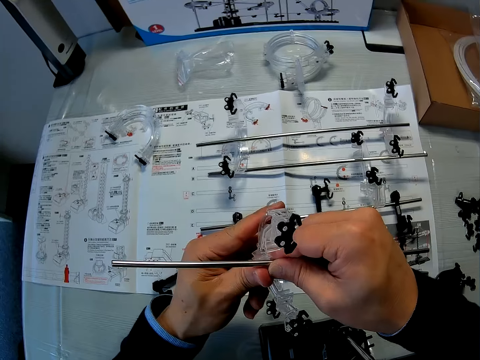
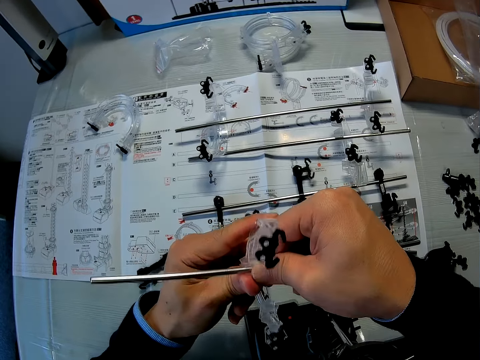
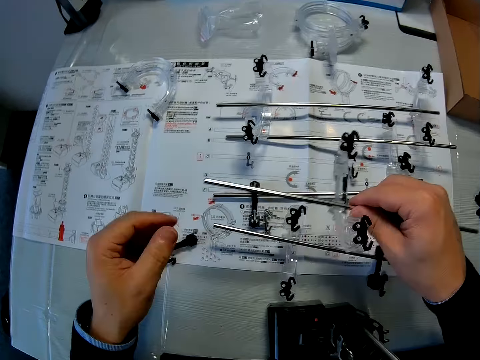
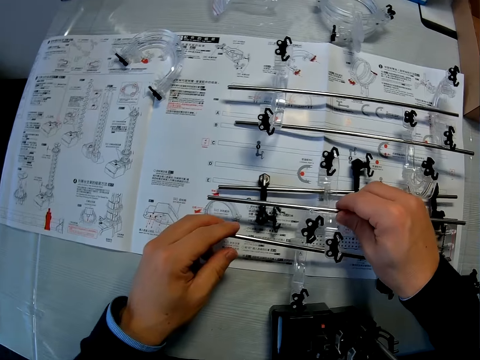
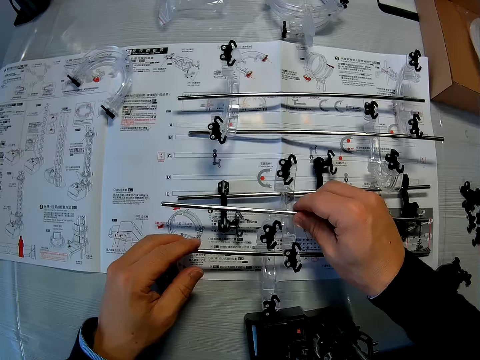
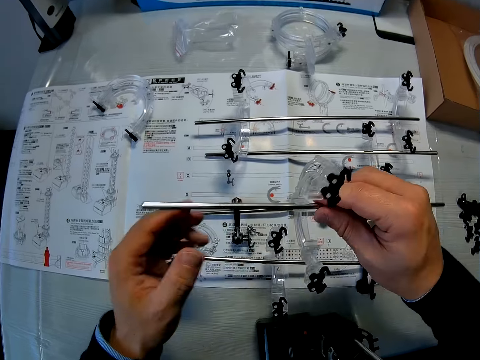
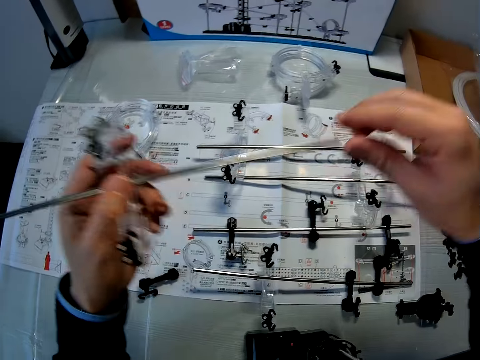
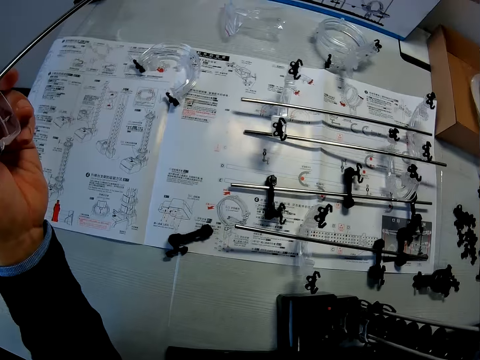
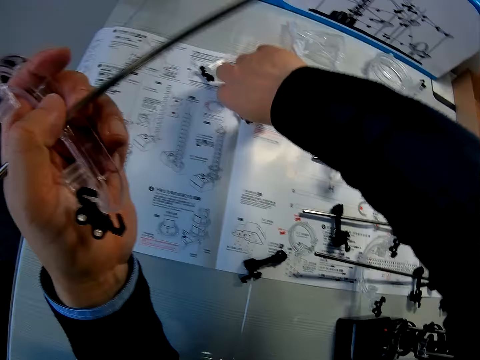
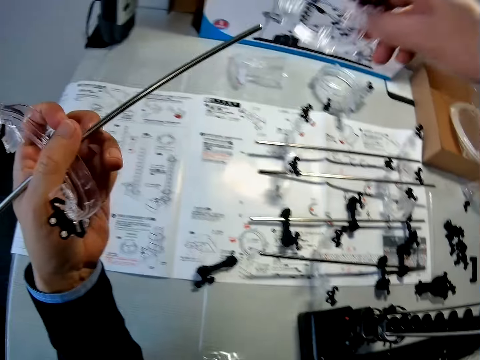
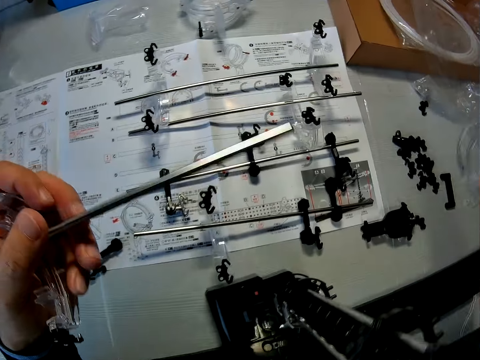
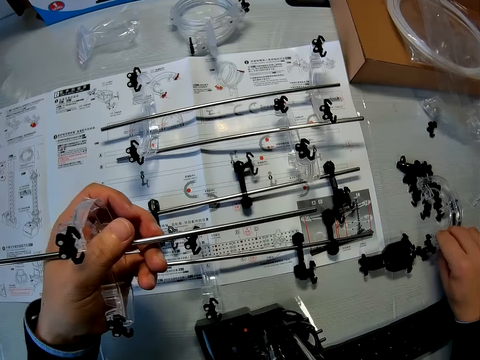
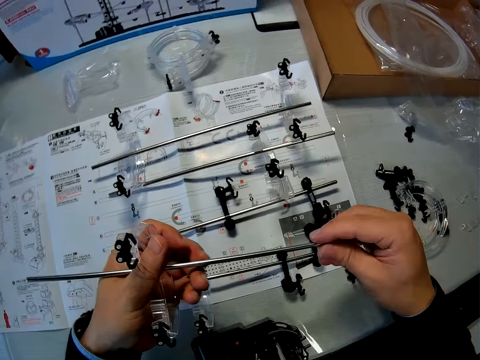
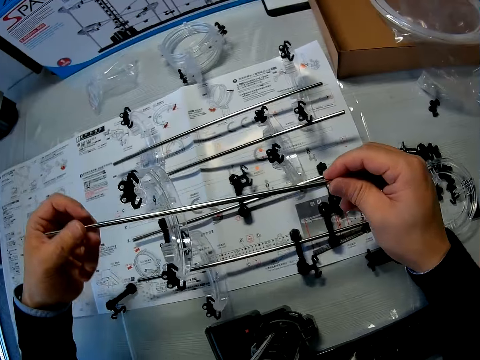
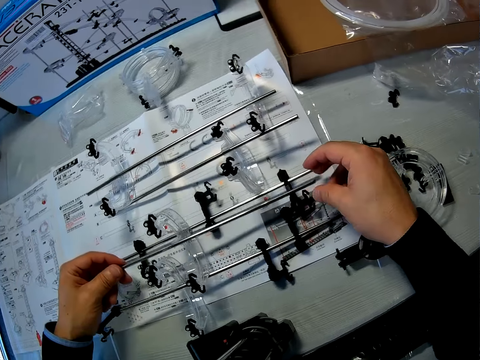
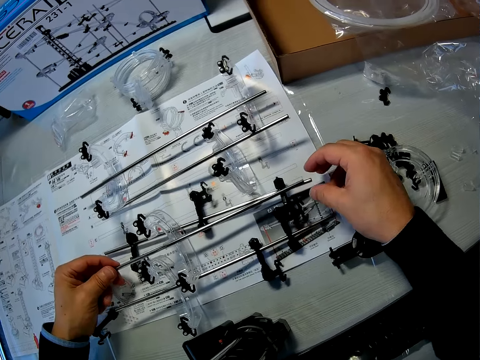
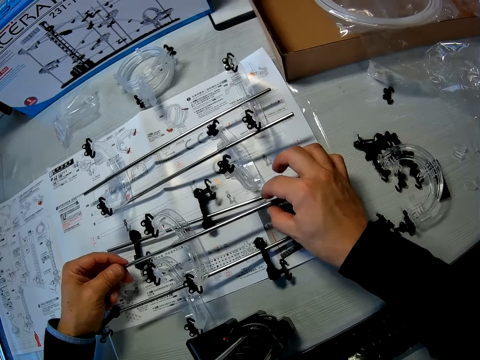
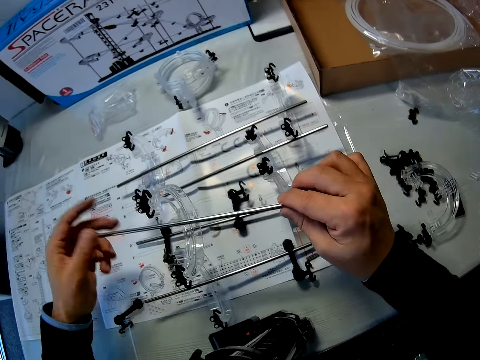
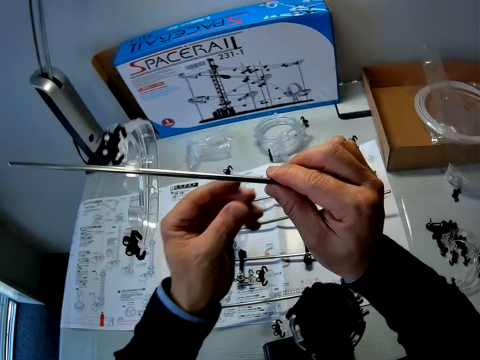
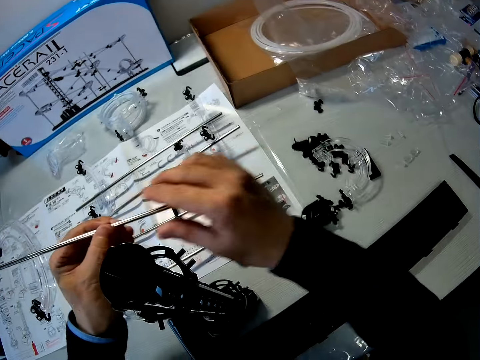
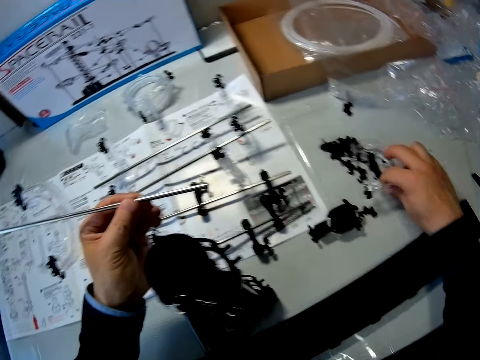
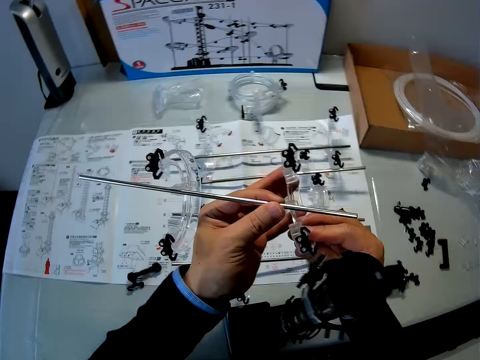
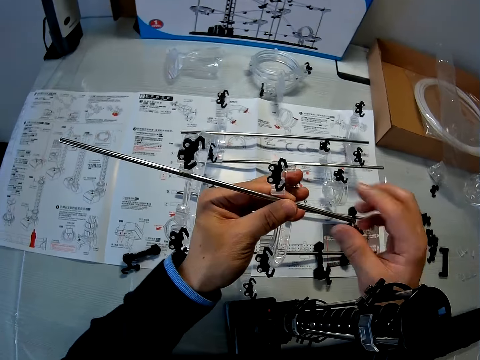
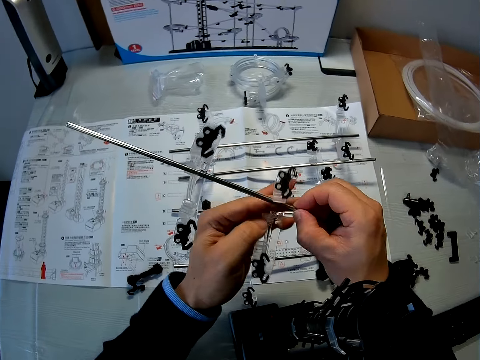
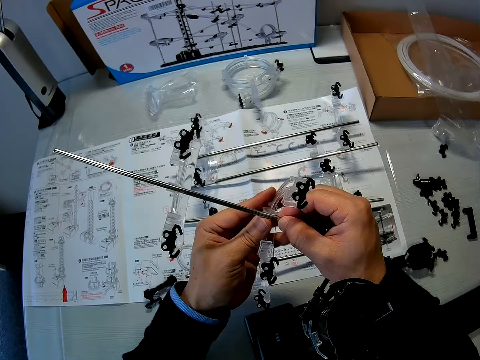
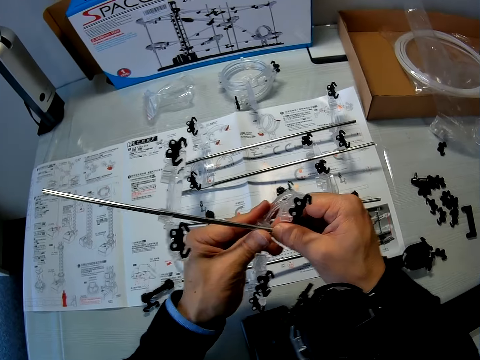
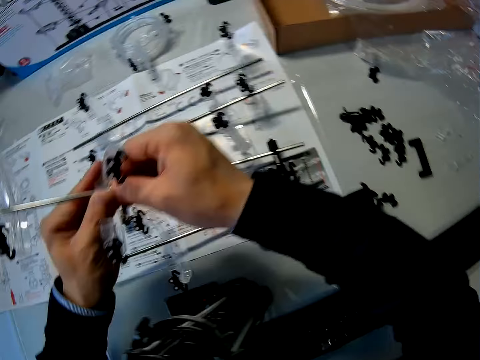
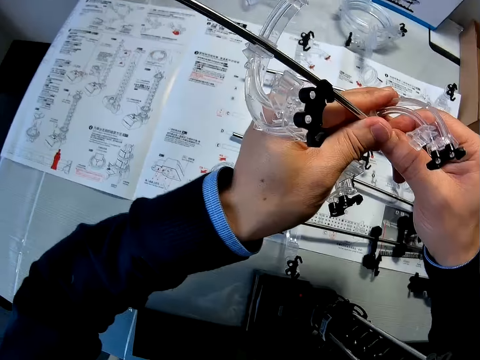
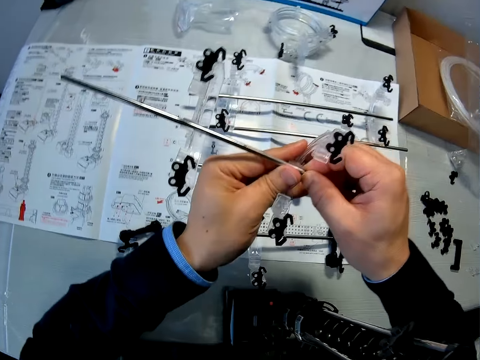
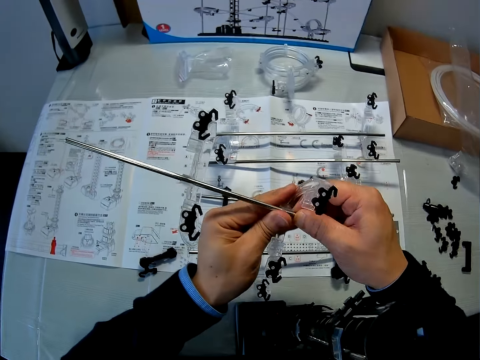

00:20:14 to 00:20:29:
The camera wearer fixes a space rail part. He stares at the space rail part. He stares at the manual on the table. He picks up an elevator on the manual with his right hand. He puts the elevator on the table. He holds the shaft with elevator in his left hand with both hands, and puts the shaft with elevator on the manual. He stares at the space rail part. He picks up the shaft with elevator on the manual. He picks up the elevator on the table with his right hand. He fixes the elevator to the shaft.

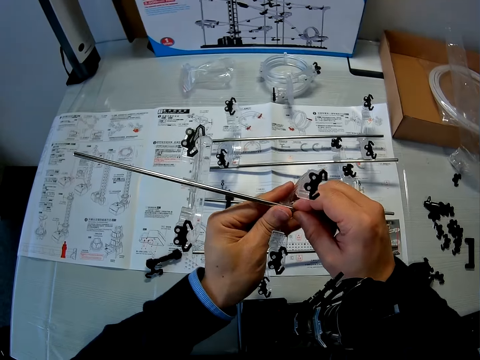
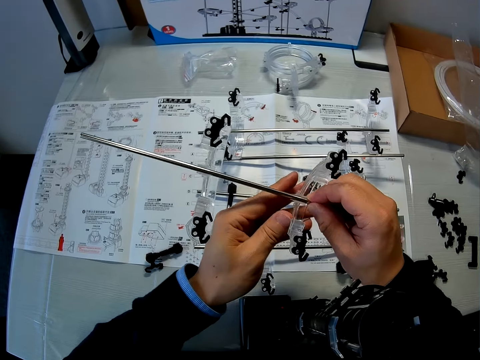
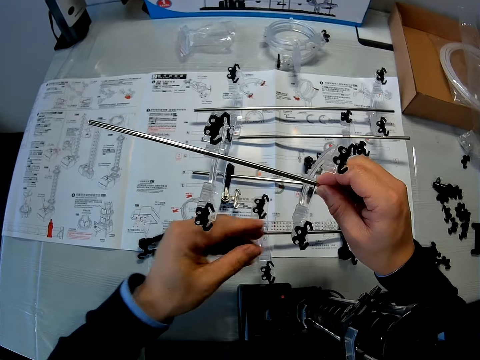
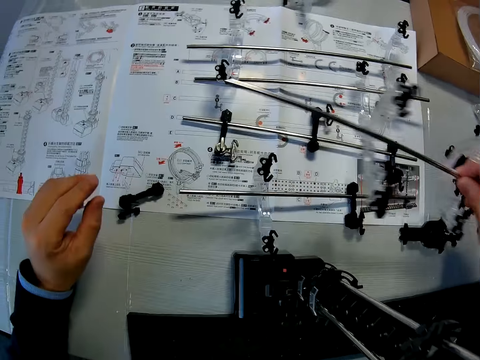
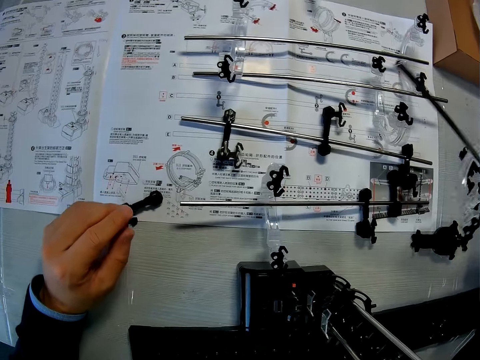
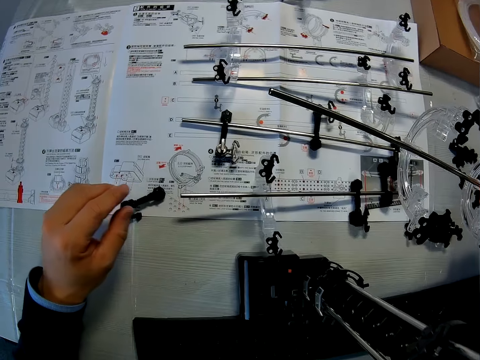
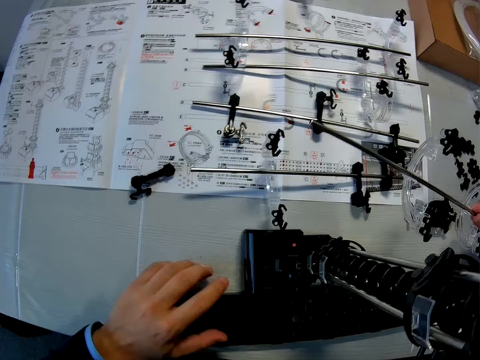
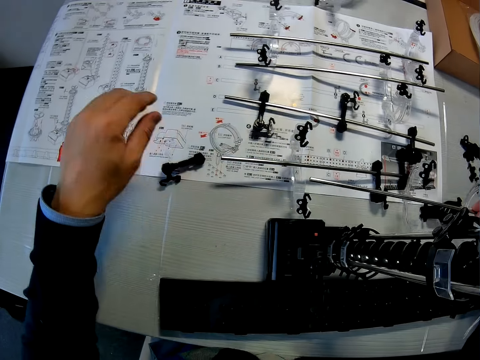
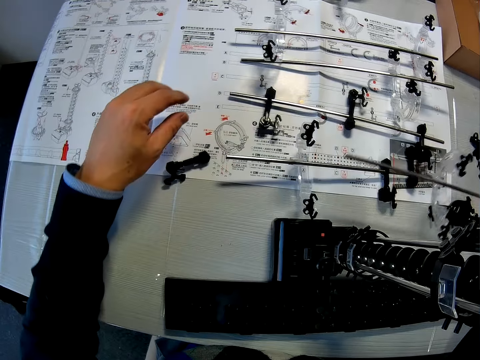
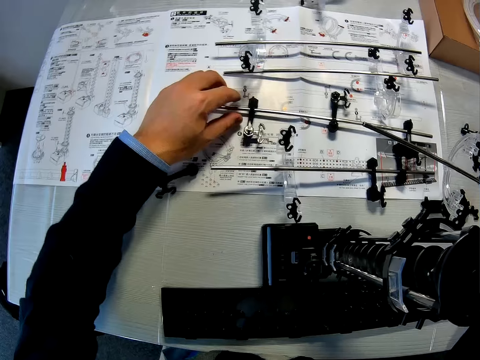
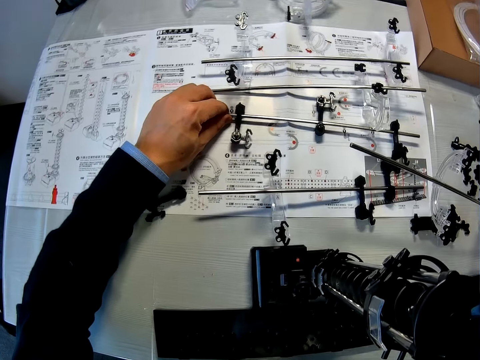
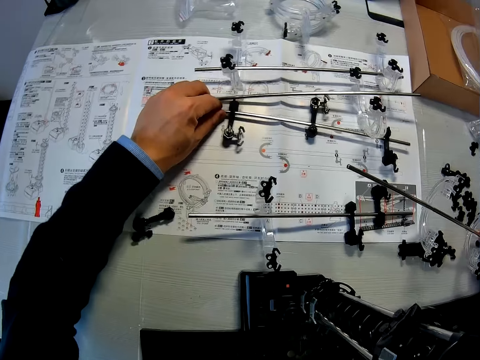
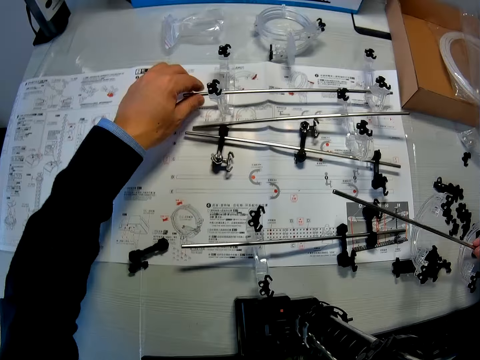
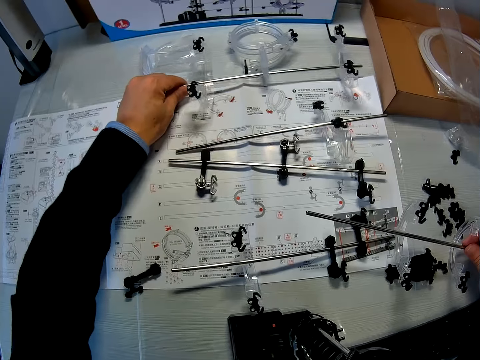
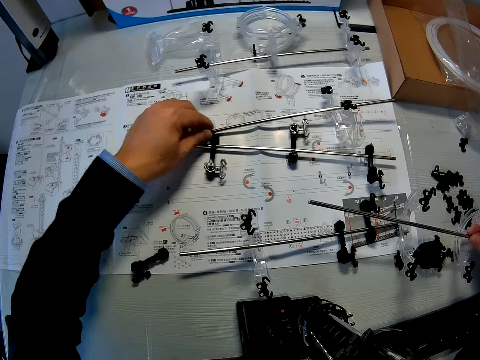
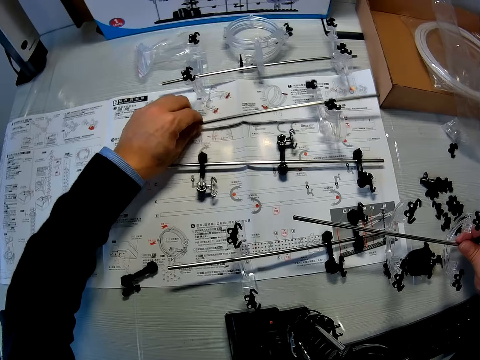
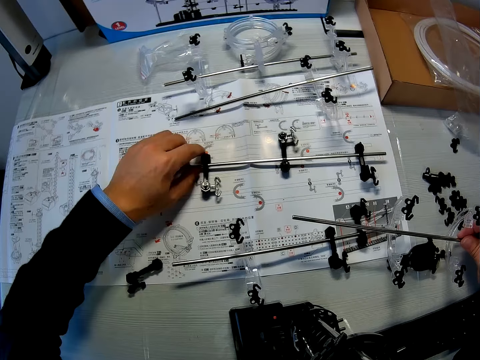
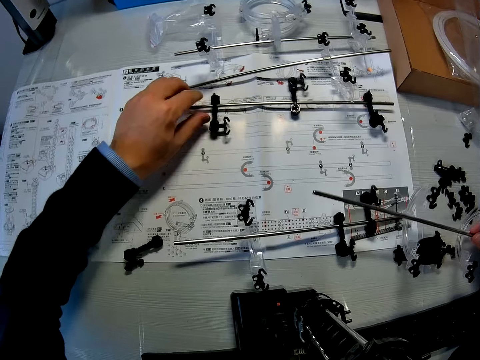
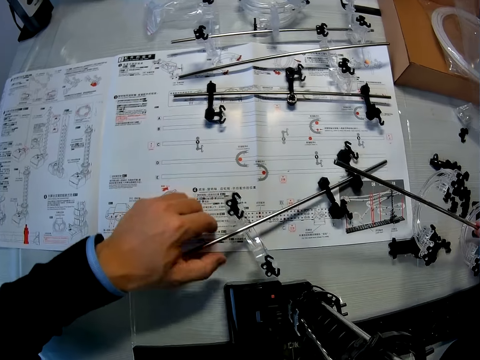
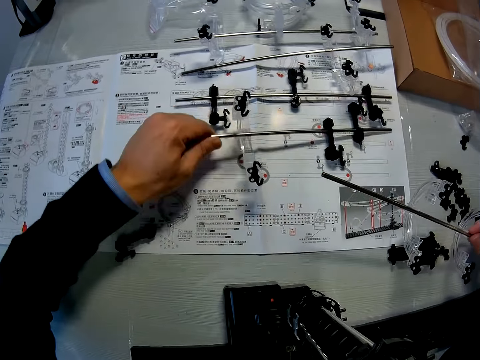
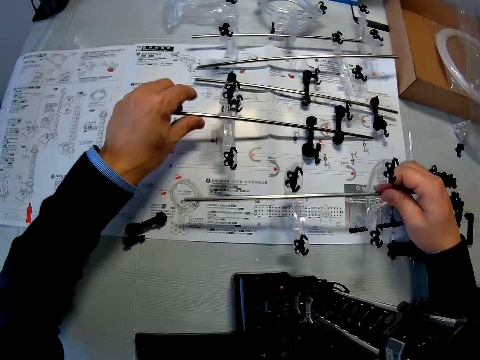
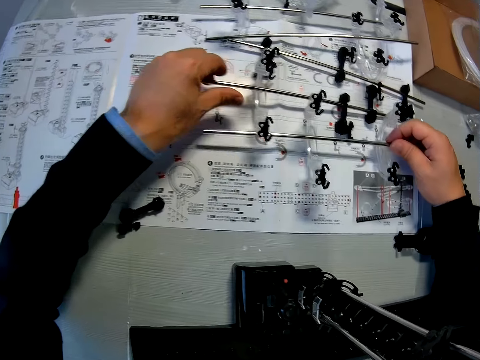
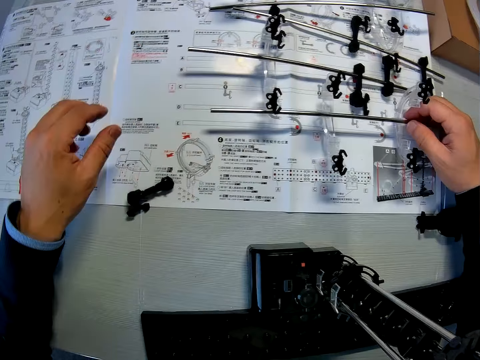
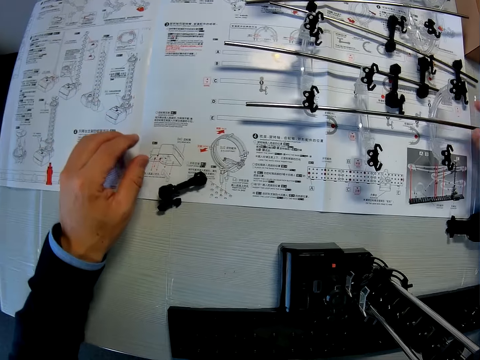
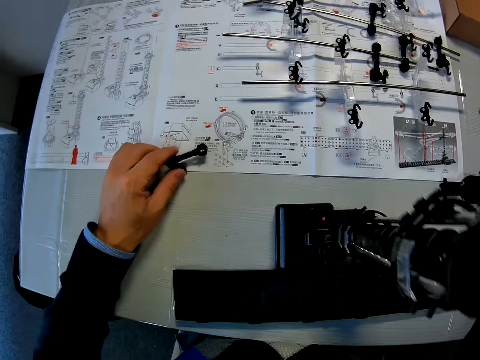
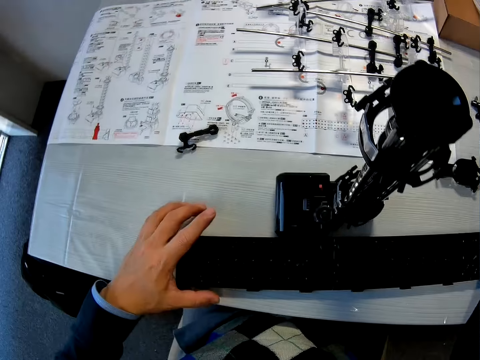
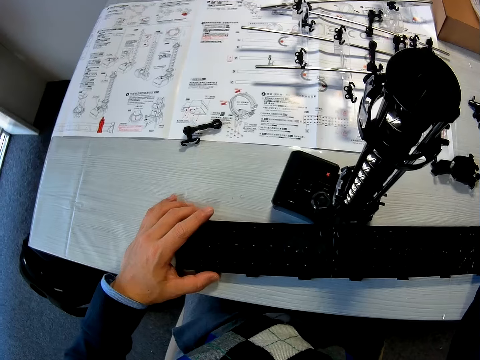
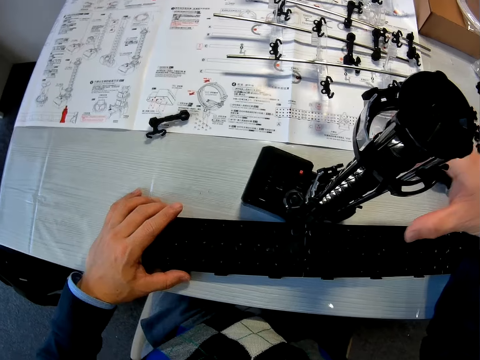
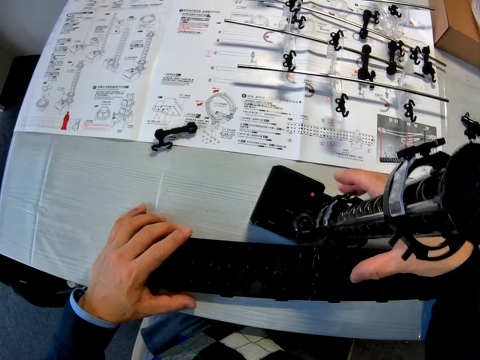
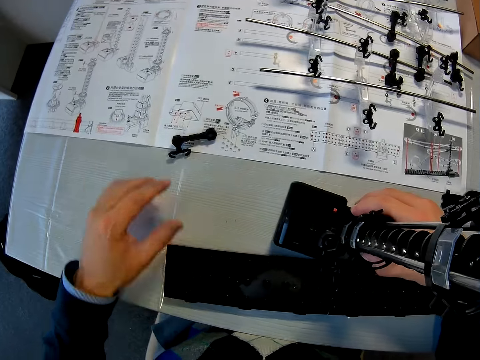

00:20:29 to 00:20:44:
The camera wearer stares at the table. He adjusts the shafts on the manual. He moves space rail parts on the table. He puts the shaft with elevators in his right hand on the table. He inspects the space rail parts on the table. He adjusts an arm on the manual. He adjusts the base and elevator stand on the table.
